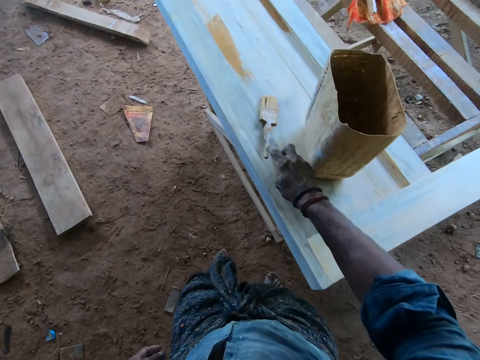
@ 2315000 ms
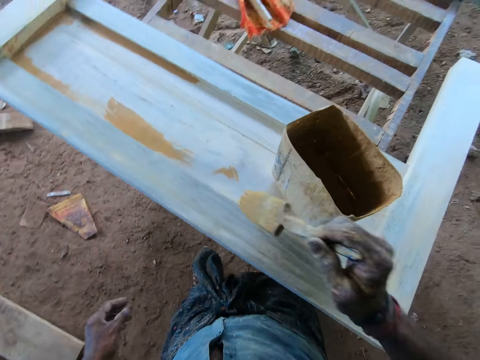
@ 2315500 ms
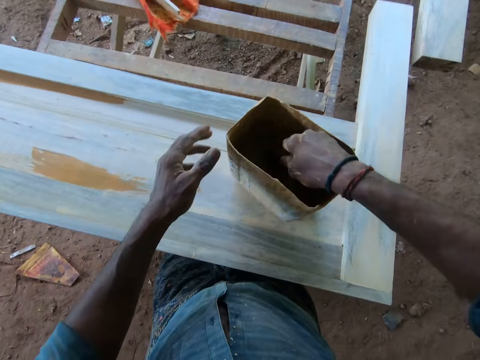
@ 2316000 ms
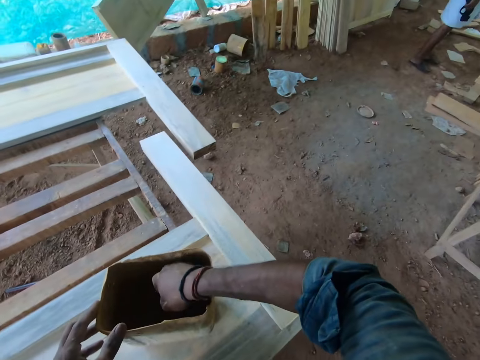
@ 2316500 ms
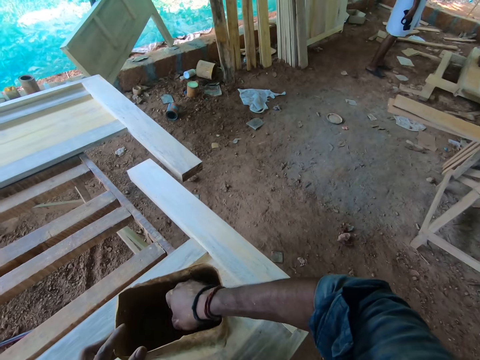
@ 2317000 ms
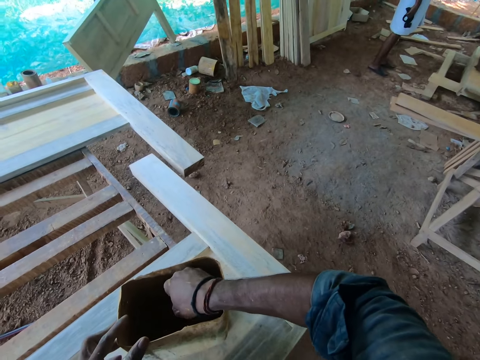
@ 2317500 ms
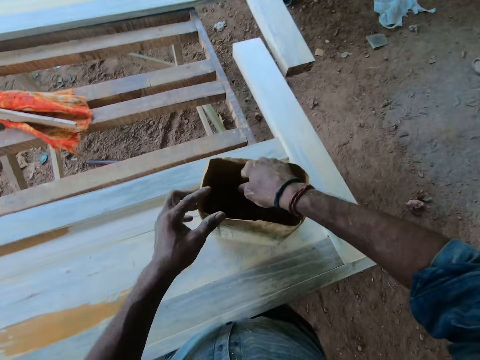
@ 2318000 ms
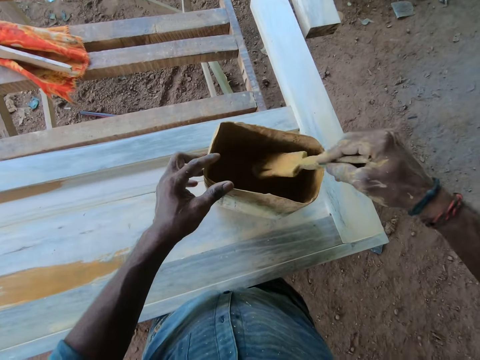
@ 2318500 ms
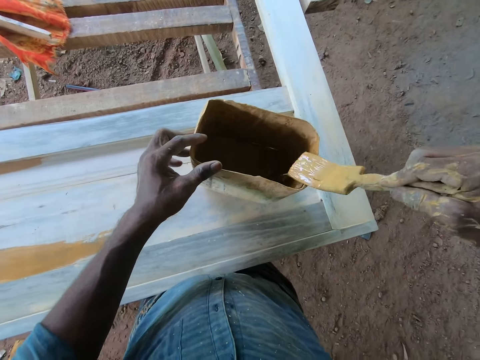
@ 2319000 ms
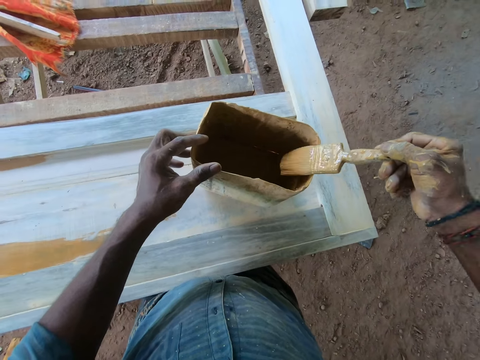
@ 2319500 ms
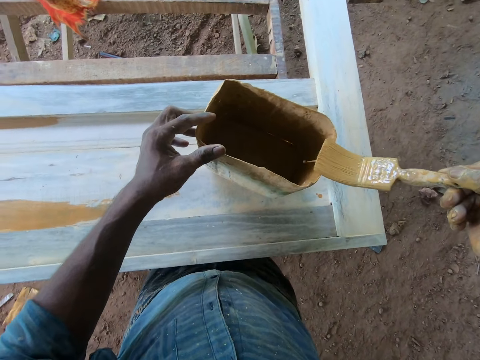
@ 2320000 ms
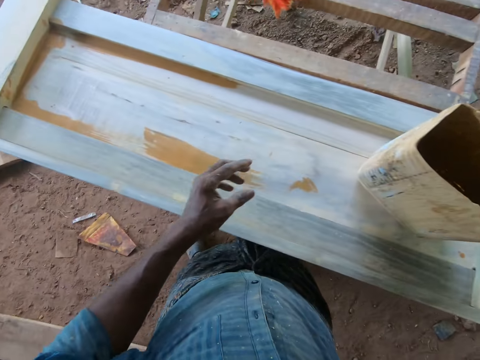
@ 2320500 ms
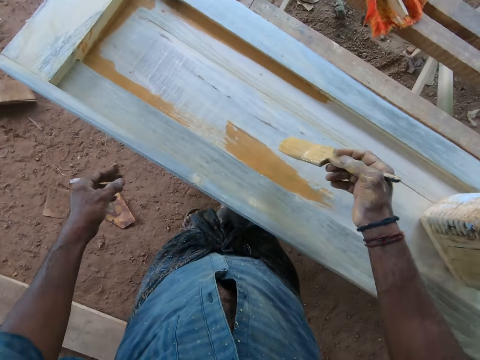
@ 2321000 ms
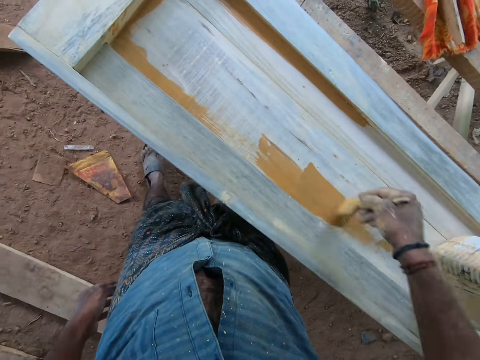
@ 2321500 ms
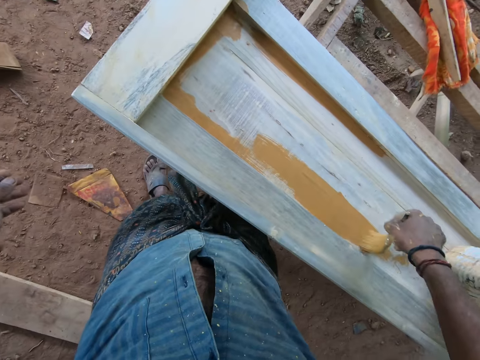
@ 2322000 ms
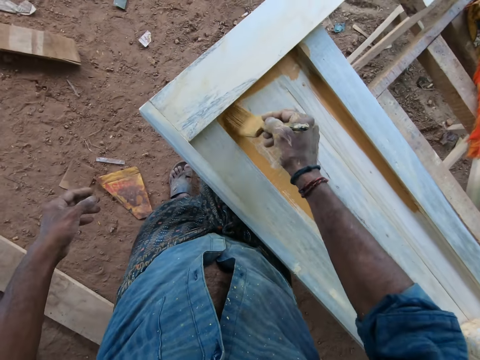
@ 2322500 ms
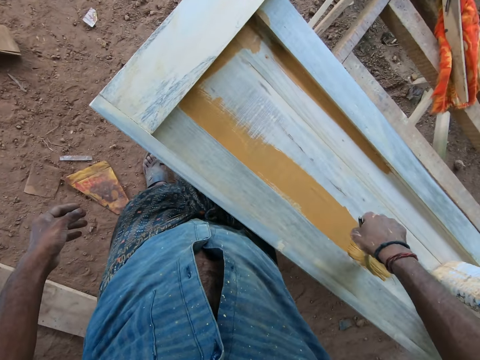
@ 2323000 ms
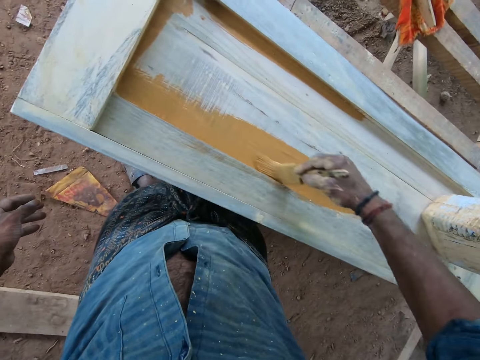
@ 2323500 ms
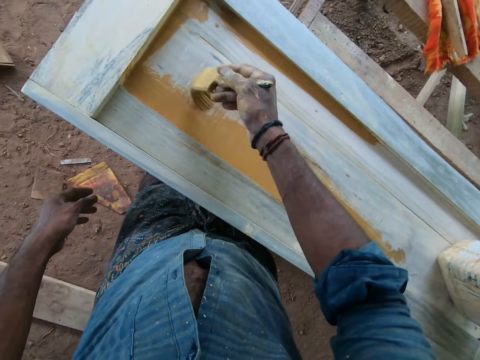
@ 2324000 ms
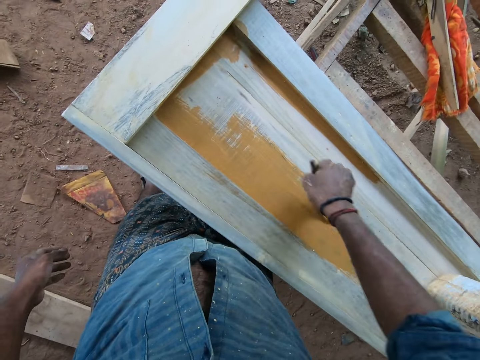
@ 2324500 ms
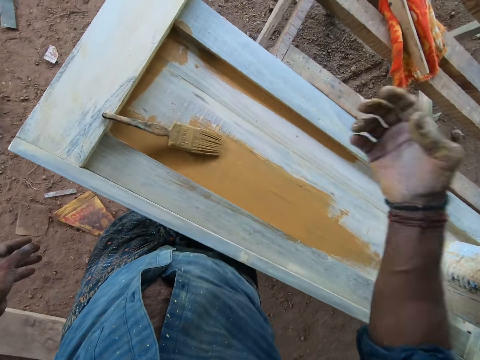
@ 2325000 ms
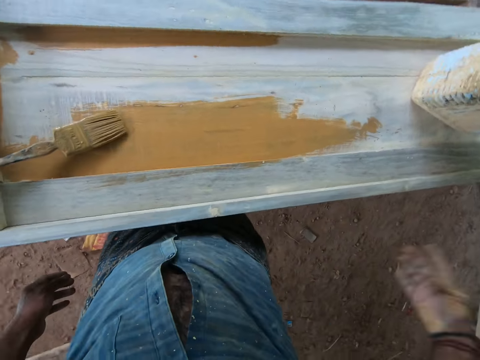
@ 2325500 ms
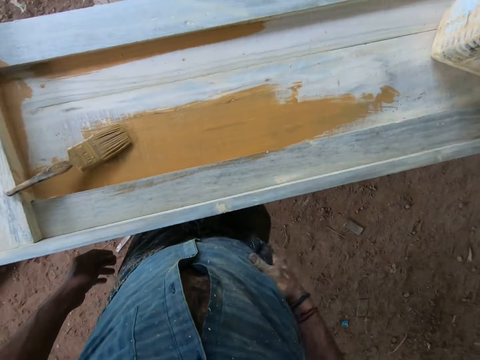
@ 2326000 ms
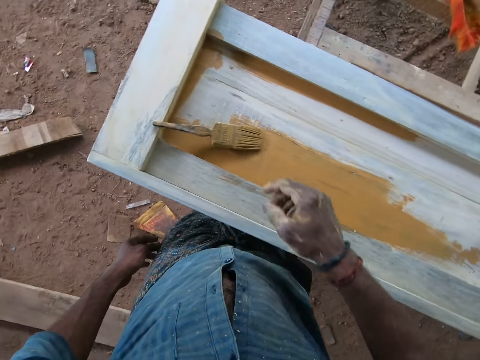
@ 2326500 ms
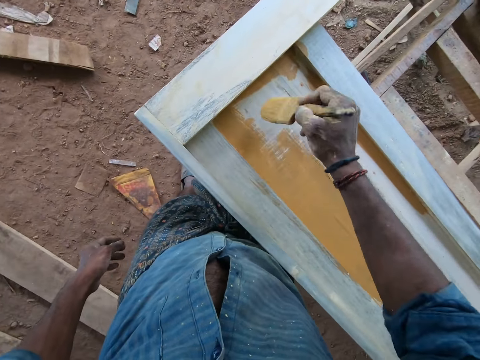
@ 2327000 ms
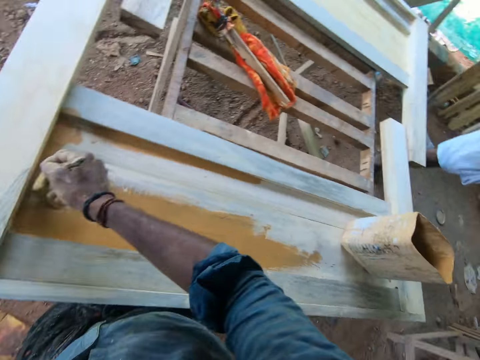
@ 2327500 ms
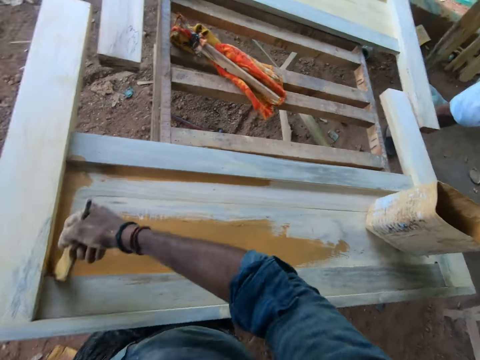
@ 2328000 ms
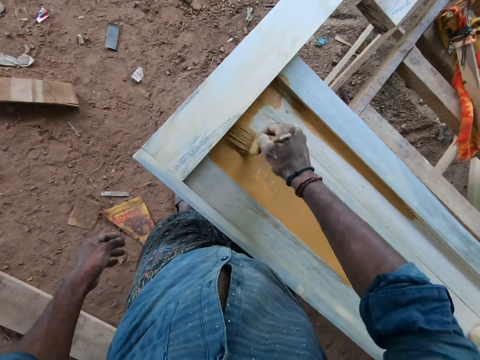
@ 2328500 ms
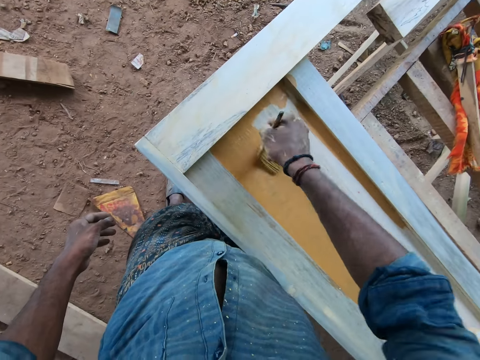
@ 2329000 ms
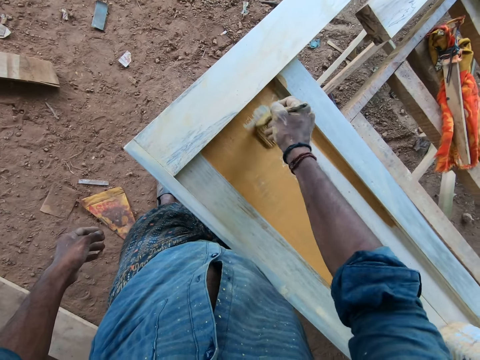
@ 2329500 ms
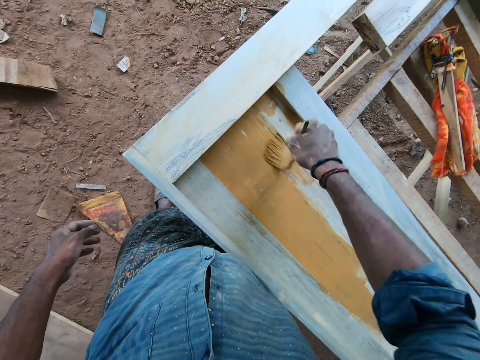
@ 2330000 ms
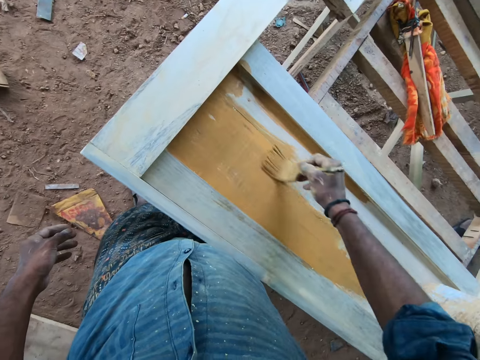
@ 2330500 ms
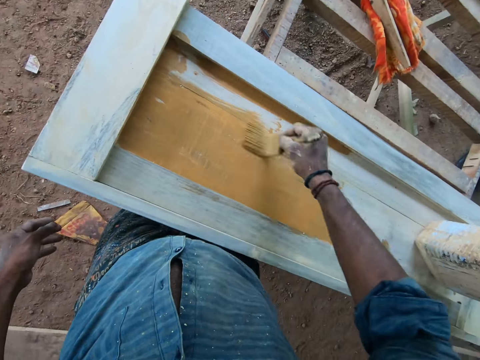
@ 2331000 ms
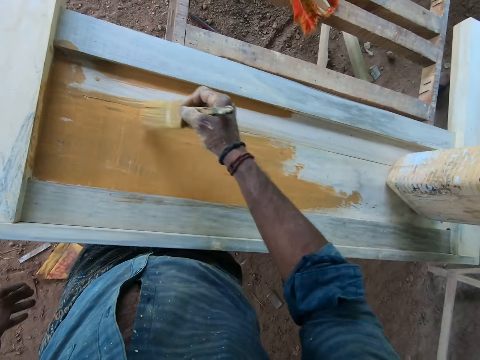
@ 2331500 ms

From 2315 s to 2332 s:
The camera wearer picks up the paintbrush from the wooden frame with his right hand. He holds the container with his left hand. He stirs the paint in the container with the paintbrush in his right hand. He dips in the paint. He wipes the paintbrush on the container with his right hand. He paints the wooden frame with the paintbrush in his right hand. He drops the paintbrush on the wooden frame with his right hand. He wipes his right hand on his cloth. He picks up the paintbrush from the wooden frame with his right hand. He paints the wooden frame with the paintbrush in his right hand.

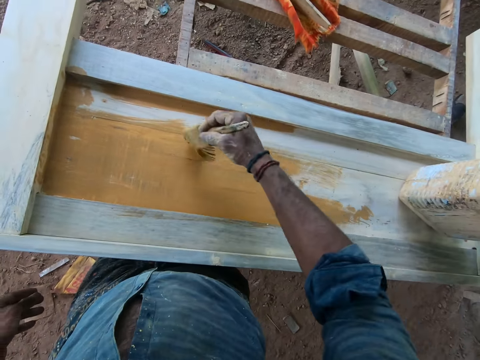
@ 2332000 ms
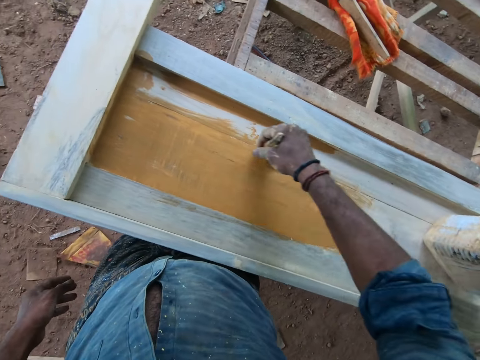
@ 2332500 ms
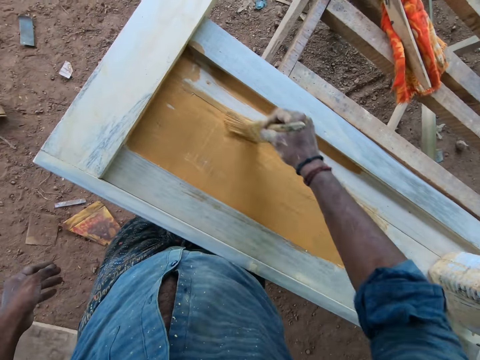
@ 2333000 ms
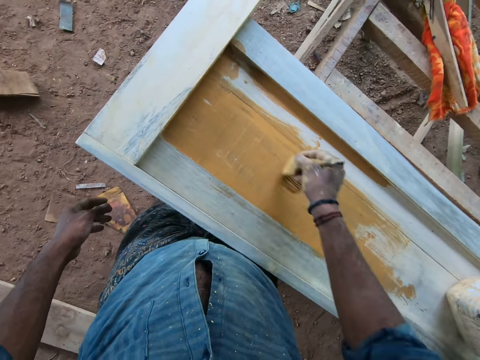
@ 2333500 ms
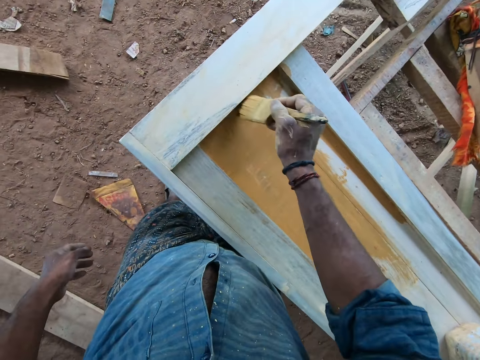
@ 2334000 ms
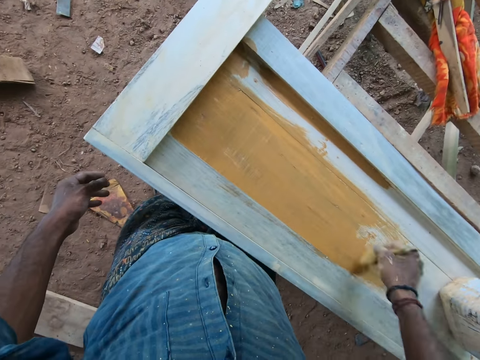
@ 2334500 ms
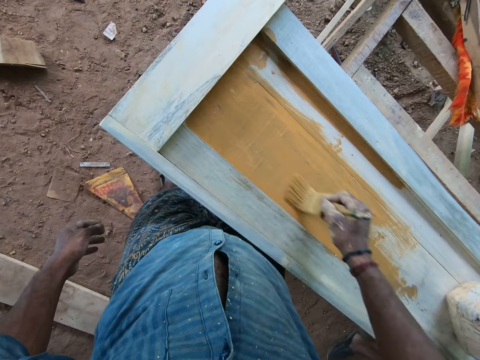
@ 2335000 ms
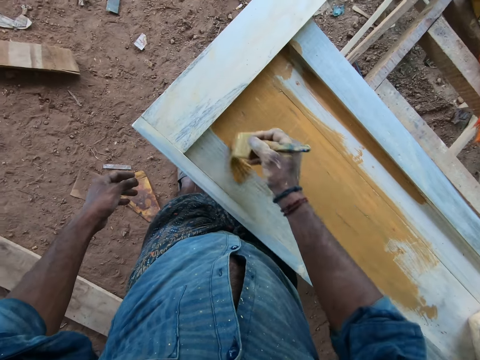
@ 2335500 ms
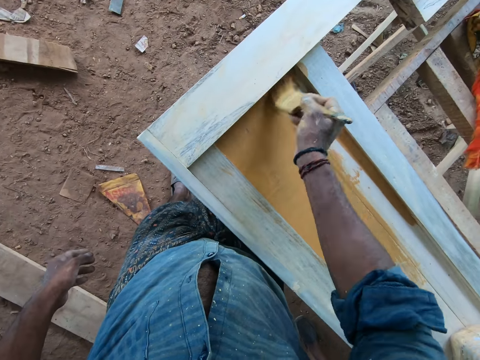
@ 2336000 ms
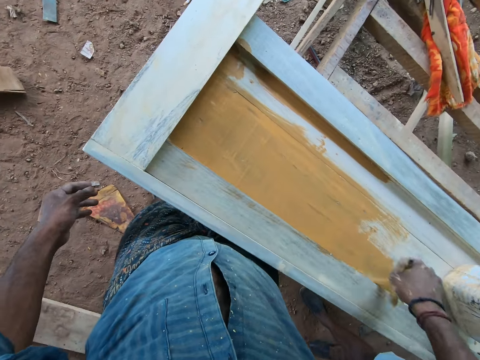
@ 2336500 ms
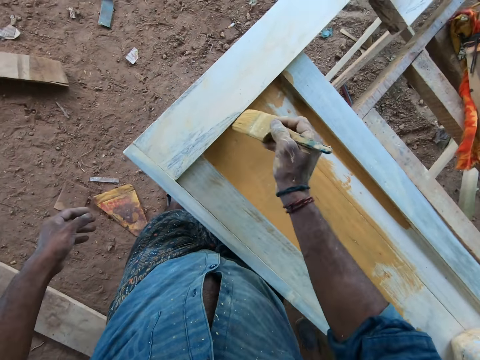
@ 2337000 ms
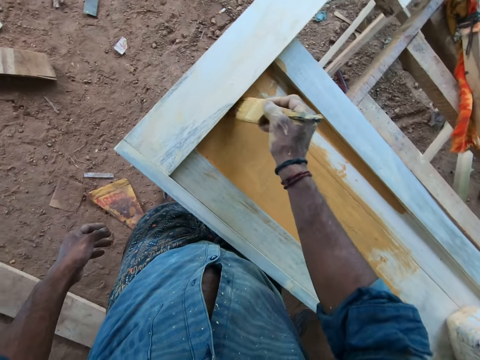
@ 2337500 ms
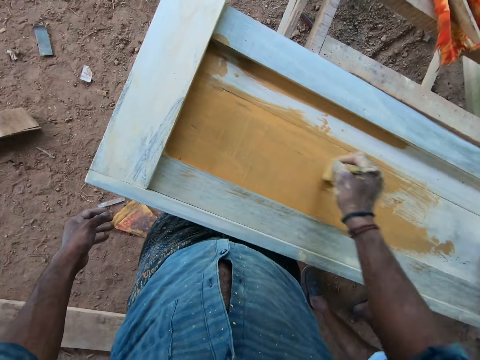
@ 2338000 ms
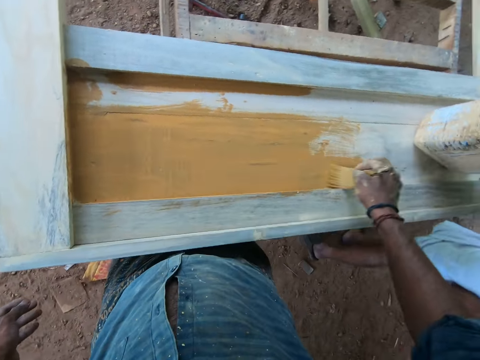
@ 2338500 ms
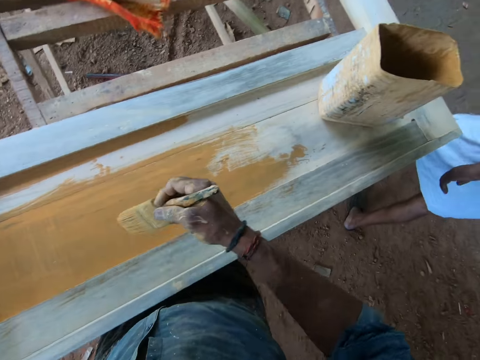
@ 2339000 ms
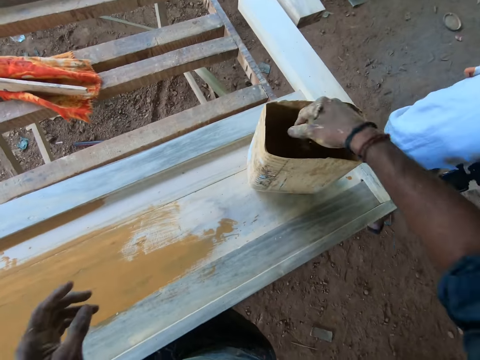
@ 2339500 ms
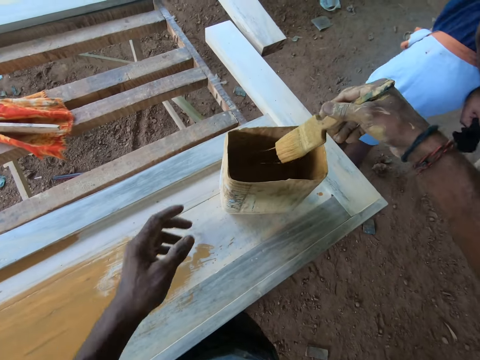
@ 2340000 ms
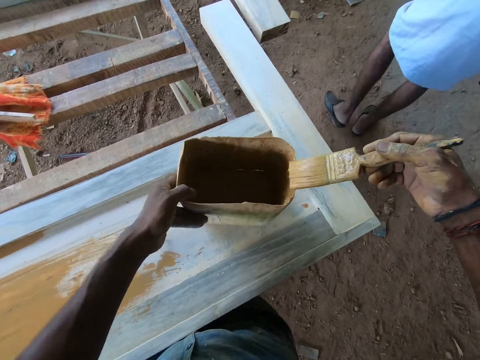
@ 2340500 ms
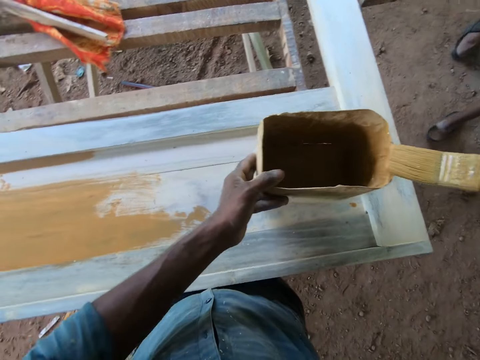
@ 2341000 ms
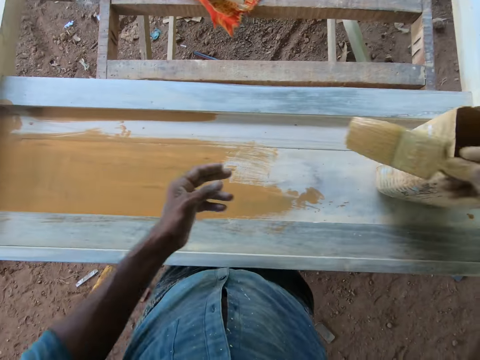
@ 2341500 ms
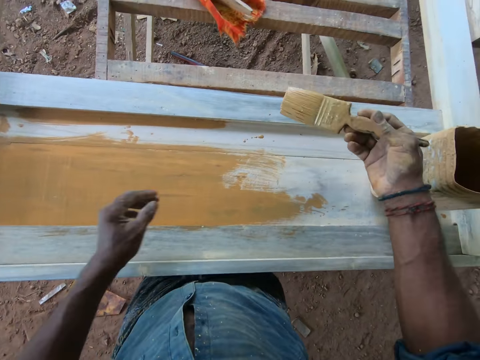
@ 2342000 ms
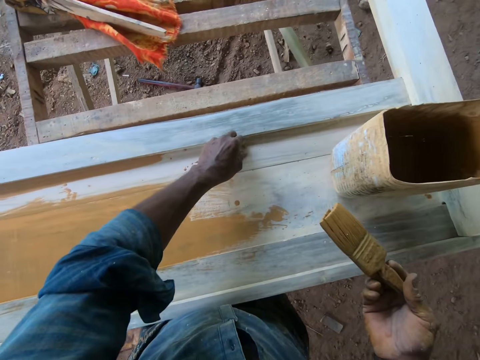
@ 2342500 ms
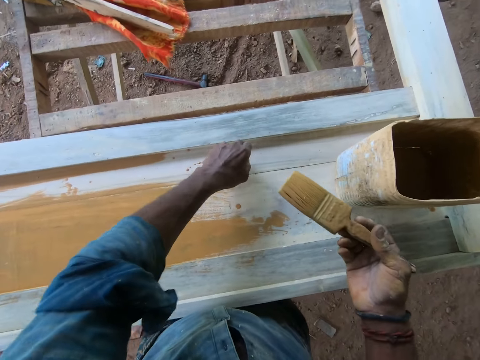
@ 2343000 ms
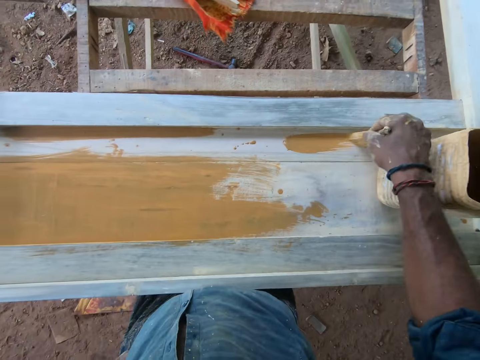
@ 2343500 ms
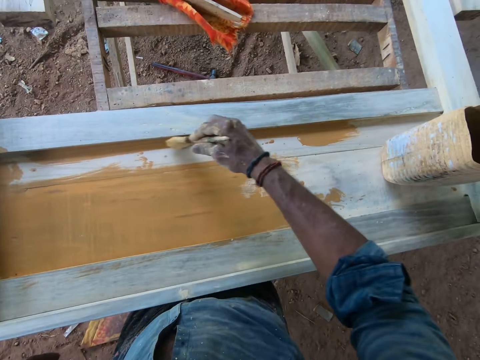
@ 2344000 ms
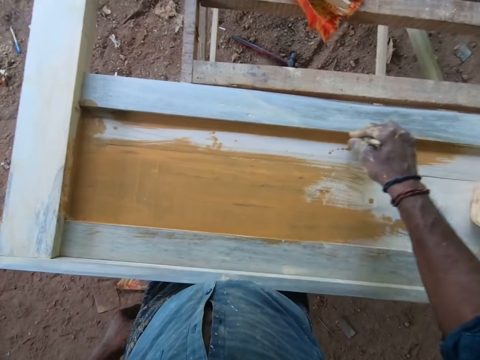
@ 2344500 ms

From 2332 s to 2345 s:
The camera wearer dips the paintbrush into the container with his right hand. He moves the container on the wooden frame with his left hand. He wipes the paintbrush on the container with his right hand. He touches the wooden frame with his left hand. He paints the wooden frame with the paintbrush in his right hand.
